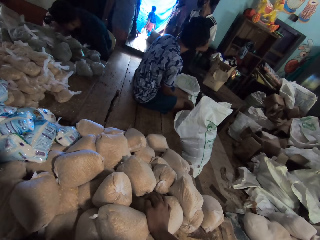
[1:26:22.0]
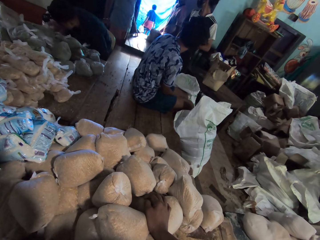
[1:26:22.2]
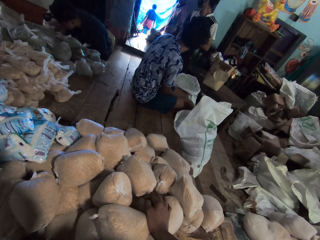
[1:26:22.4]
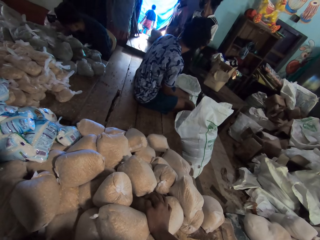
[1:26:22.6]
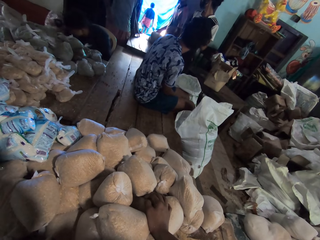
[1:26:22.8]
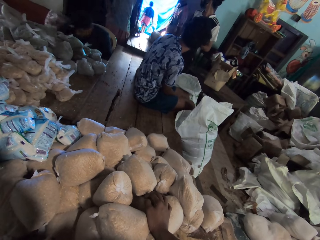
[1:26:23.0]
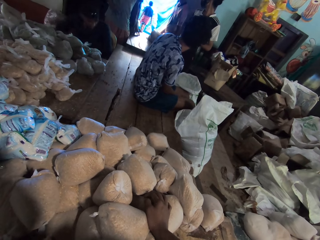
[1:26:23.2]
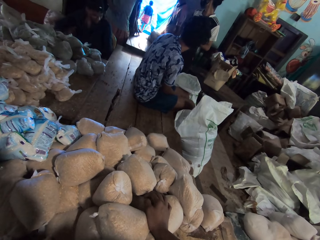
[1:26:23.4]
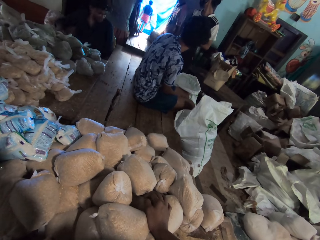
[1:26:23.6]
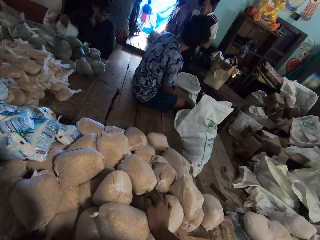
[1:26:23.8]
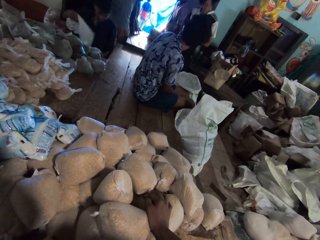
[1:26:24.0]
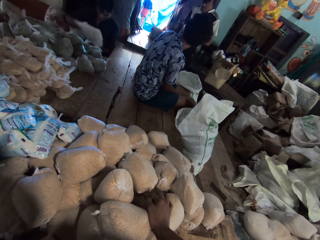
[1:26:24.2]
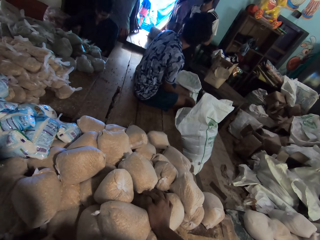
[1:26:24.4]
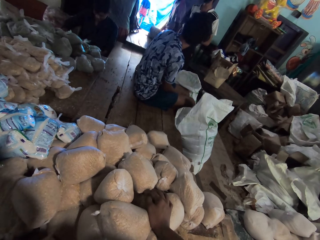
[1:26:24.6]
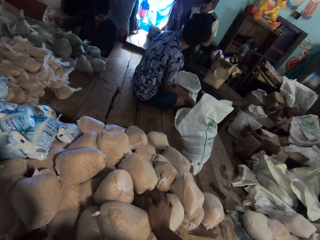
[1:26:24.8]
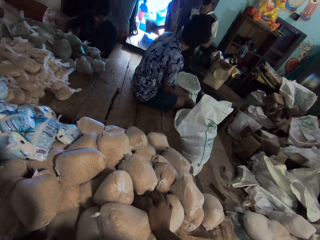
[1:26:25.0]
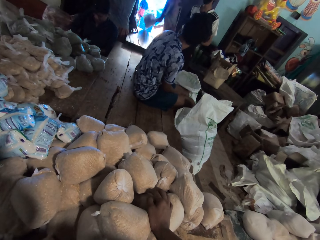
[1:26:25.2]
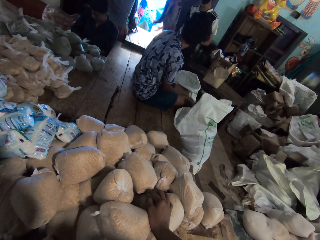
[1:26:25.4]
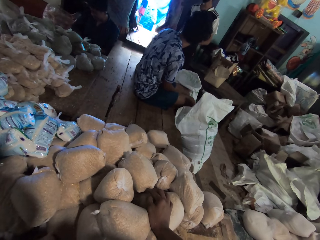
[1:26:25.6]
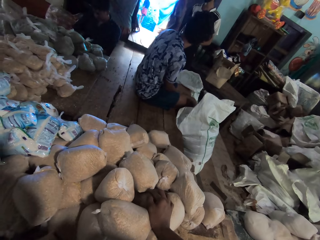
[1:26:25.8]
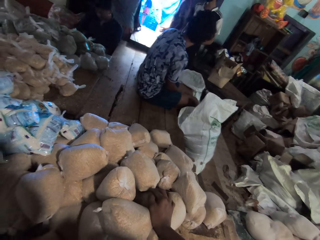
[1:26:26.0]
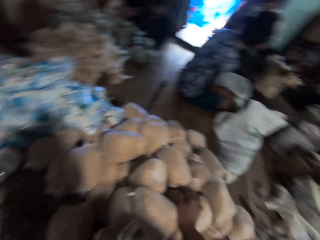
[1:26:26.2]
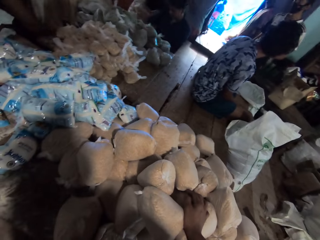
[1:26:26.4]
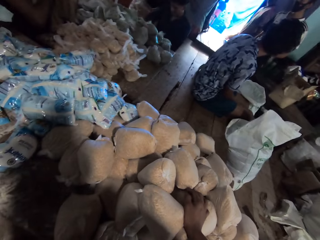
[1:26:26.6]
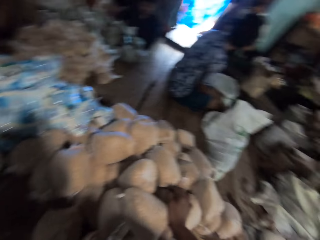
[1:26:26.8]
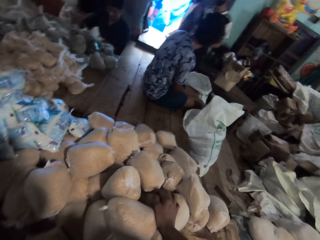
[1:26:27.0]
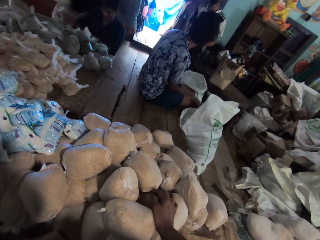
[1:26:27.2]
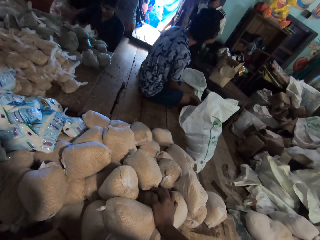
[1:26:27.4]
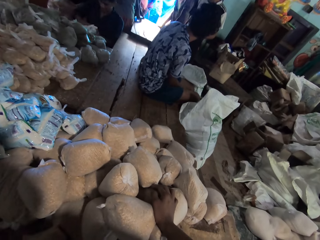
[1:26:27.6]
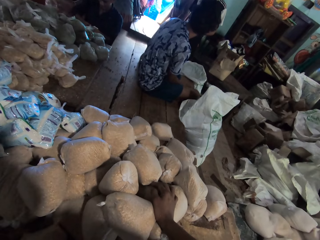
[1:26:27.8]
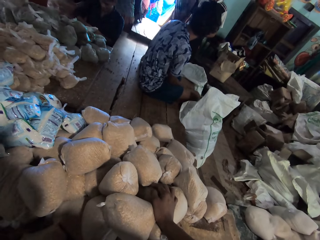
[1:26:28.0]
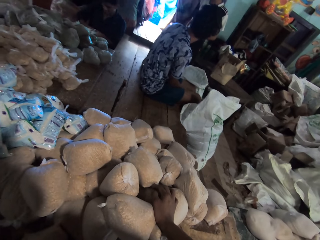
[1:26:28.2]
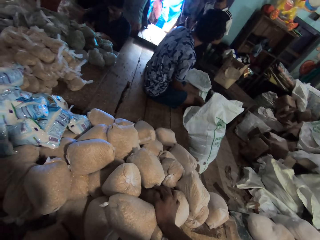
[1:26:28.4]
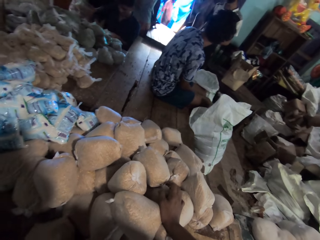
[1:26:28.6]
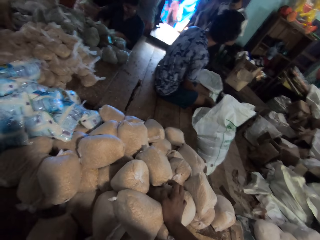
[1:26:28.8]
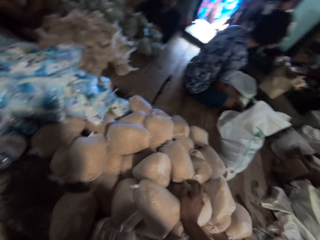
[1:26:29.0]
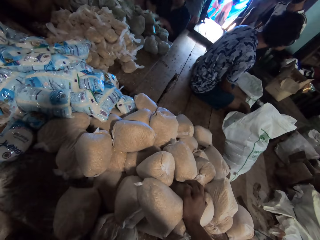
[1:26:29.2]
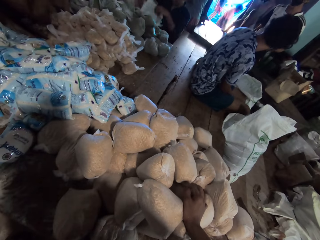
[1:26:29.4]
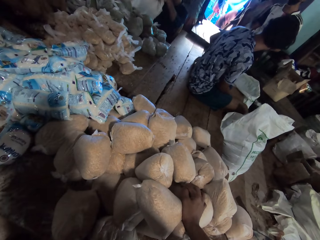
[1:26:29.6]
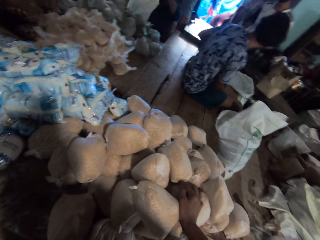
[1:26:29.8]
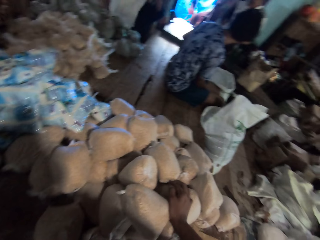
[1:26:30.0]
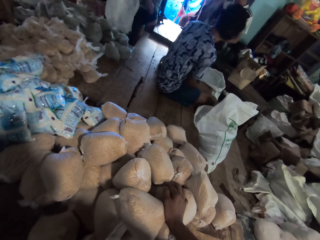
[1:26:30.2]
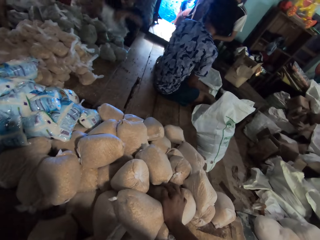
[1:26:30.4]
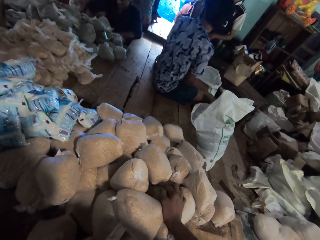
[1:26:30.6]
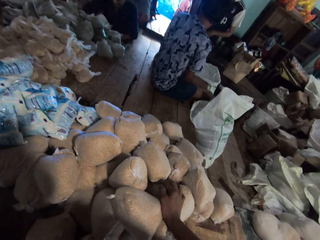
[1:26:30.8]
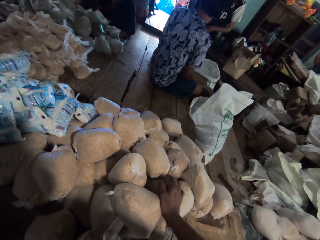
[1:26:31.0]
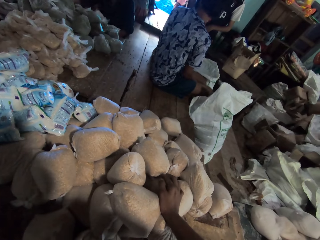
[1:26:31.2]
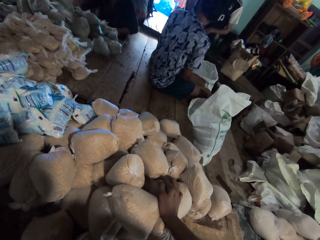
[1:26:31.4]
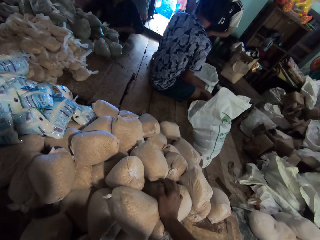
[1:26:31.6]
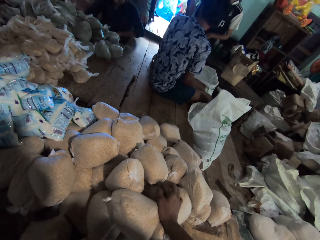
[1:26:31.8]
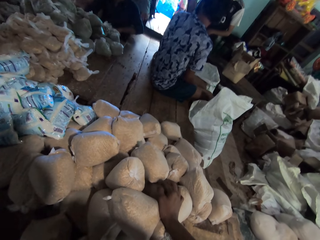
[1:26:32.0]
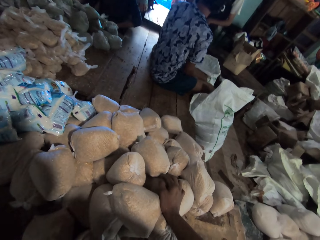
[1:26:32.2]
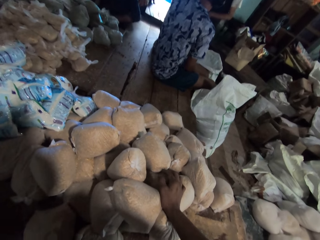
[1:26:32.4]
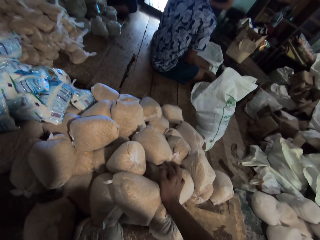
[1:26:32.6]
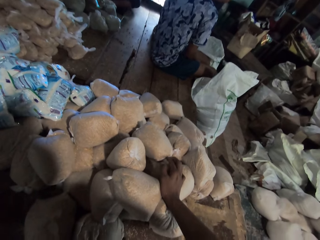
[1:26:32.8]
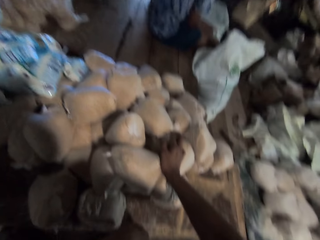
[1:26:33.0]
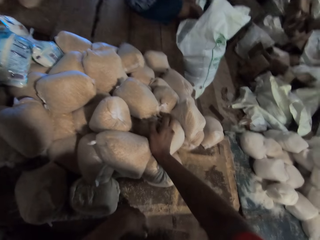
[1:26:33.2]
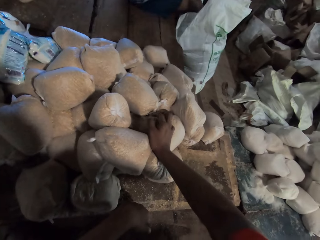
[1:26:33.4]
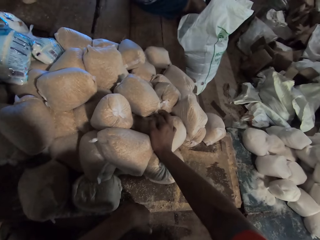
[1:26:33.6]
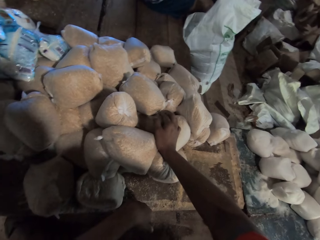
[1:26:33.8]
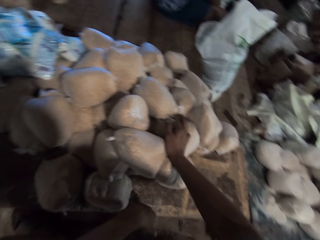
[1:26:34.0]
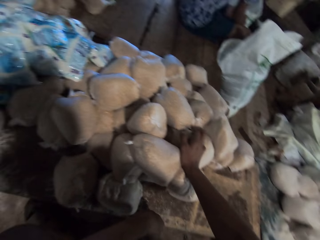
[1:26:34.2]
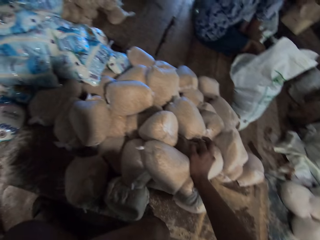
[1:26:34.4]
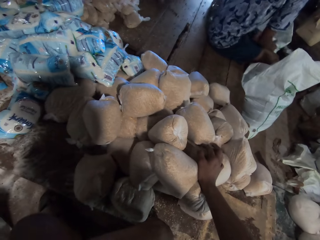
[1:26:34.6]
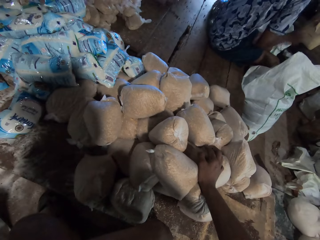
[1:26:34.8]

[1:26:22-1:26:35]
A man shakes the sack bag on the table with both hands. Another man places the sack bag on his laps with his right hand. The first man picks up the sack bag from the table with both hands and throws the sack bag on a chair with both hands. The other man holds the sack bag on his laps with both hands, lifts the sack bag from his laps with both hands, and places the sack bag on his laps with both hands.

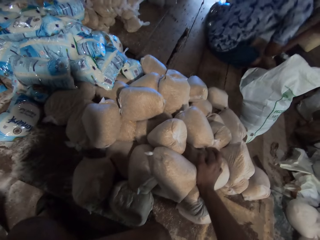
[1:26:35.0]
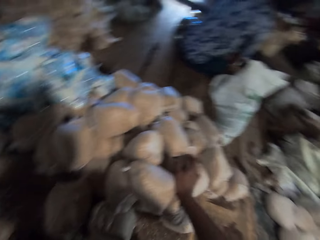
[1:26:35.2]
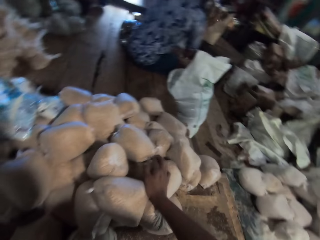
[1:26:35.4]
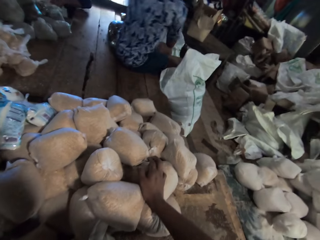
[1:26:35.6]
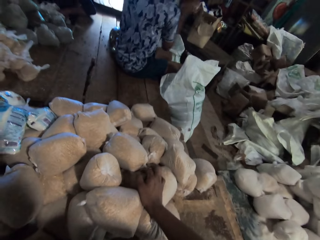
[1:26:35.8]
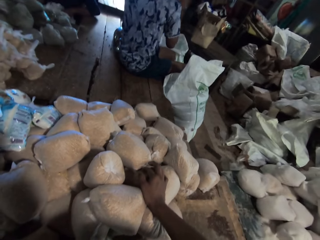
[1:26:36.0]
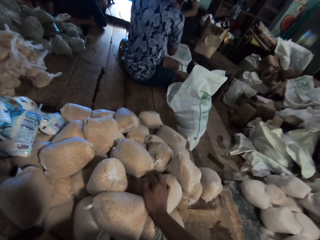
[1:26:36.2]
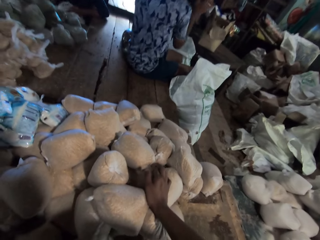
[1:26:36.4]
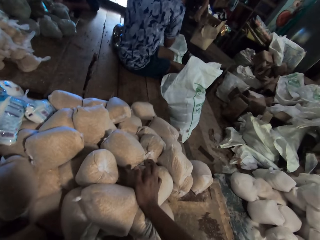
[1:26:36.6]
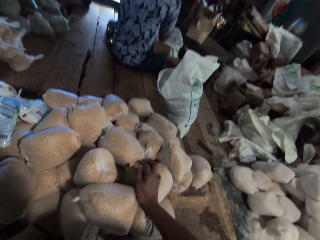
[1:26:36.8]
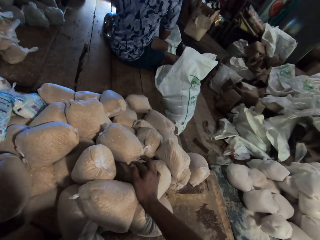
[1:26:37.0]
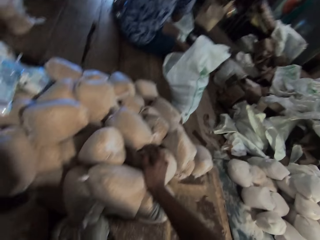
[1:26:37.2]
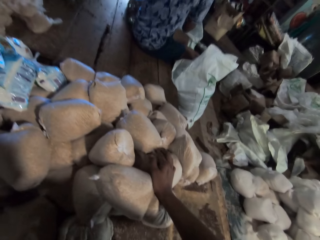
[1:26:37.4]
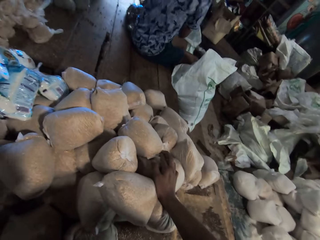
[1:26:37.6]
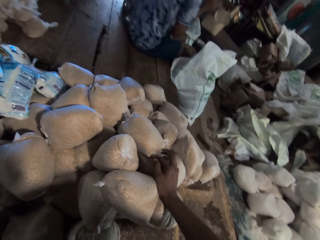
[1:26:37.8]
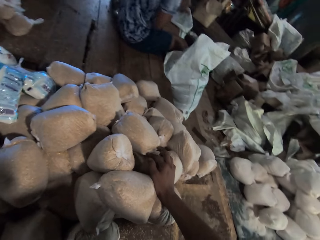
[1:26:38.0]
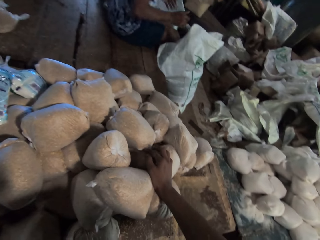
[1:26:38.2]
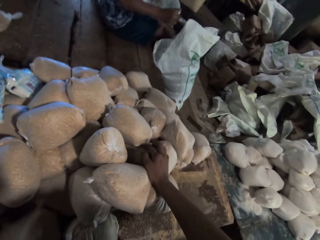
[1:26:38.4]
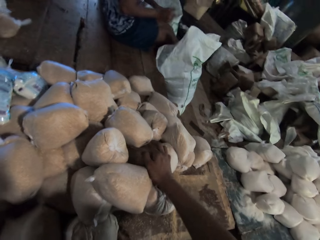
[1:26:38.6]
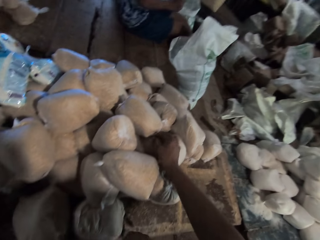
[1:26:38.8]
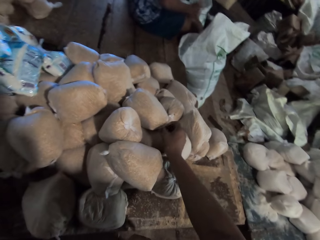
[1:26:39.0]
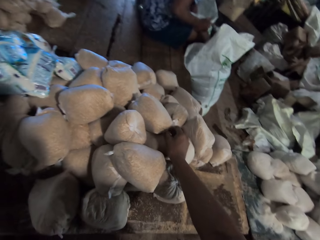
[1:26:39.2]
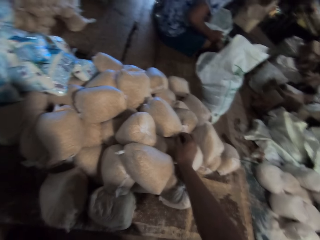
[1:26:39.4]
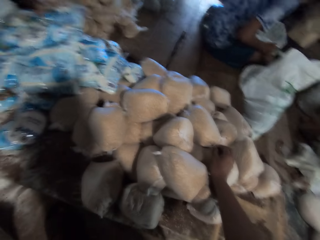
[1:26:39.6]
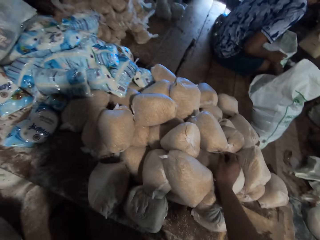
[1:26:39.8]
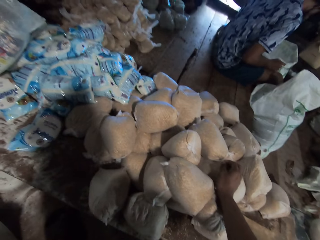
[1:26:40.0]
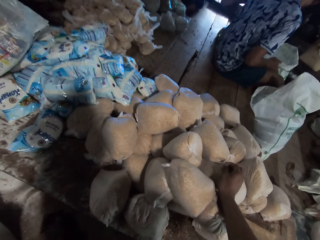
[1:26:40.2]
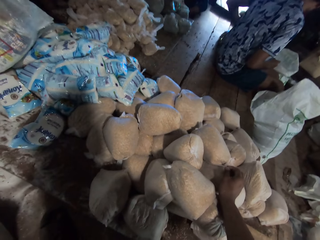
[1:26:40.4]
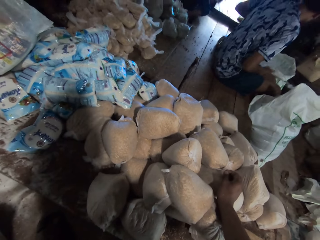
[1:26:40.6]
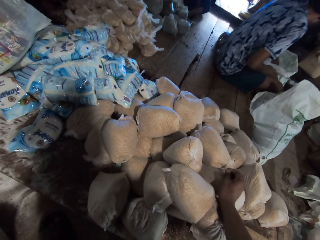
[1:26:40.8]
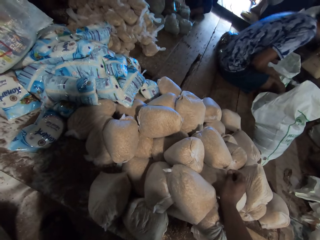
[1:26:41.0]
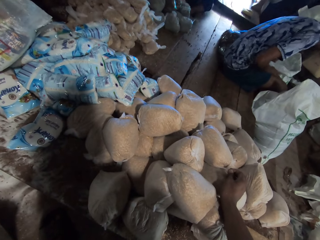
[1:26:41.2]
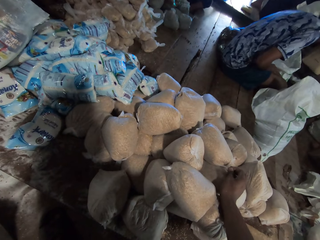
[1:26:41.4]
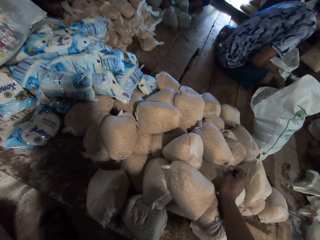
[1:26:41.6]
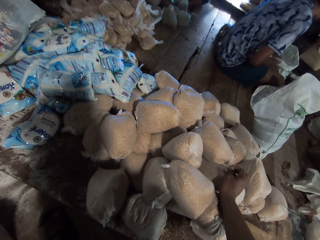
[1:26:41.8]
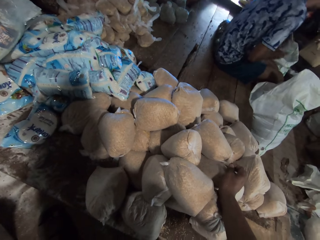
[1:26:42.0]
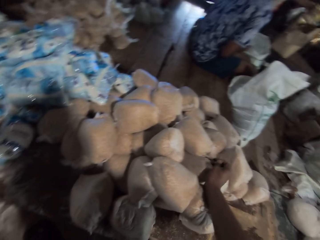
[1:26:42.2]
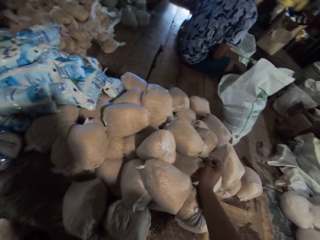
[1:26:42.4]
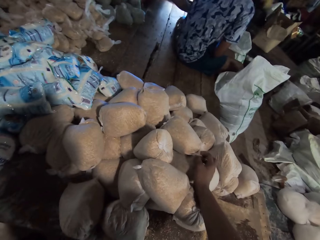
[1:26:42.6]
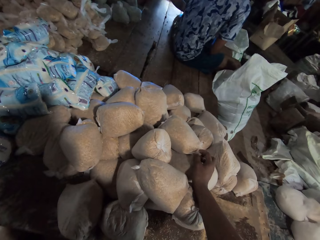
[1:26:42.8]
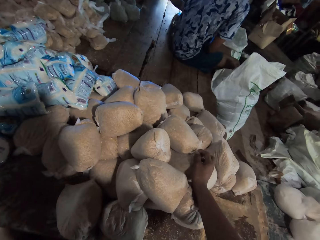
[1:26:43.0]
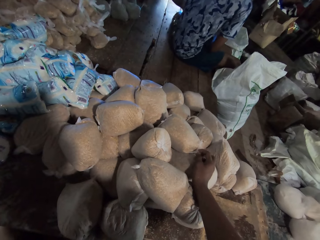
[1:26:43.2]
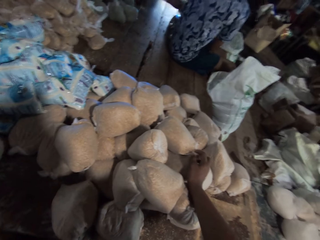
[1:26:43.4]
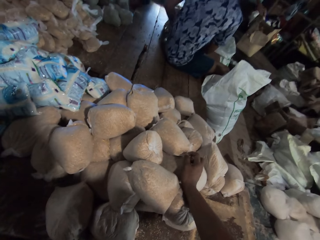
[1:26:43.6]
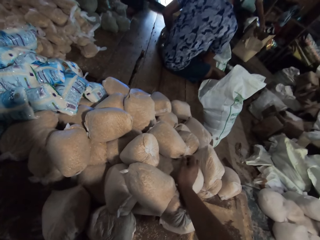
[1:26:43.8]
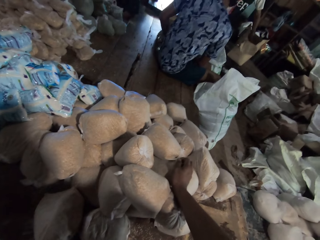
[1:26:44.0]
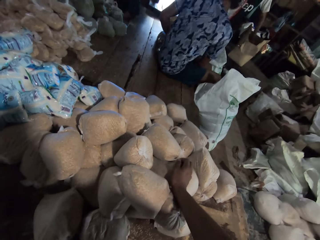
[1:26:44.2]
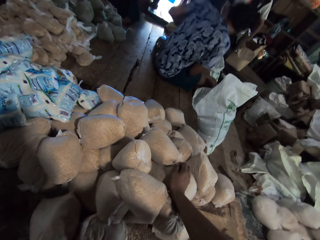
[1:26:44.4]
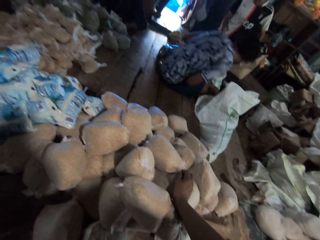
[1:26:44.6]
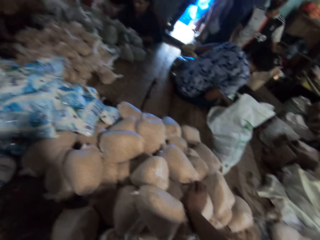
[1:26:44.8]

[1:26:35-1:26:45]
A man puts his left hand in the sack bag, picks up a nylon of herbs from the sack bag with his left hand, places the nylon of herbs on the table with his left hand, and picks up a nylon of herbs from the sack bag with his left hand. Another man picks up a yellow bag of chips from a carton box on a table with both hands. The first man places the nylon of herbs on the table with his left hand. The other man places the yellow bag of chips on the table with both hands and picks up a yellow bag of chips from the carton box on the table with his left hand.
